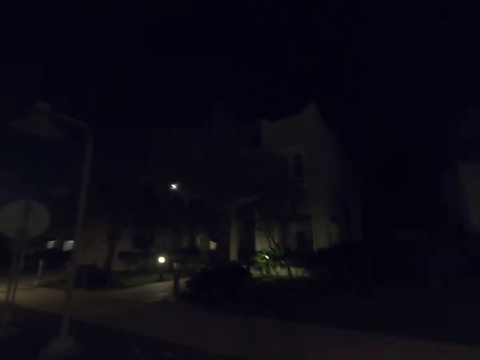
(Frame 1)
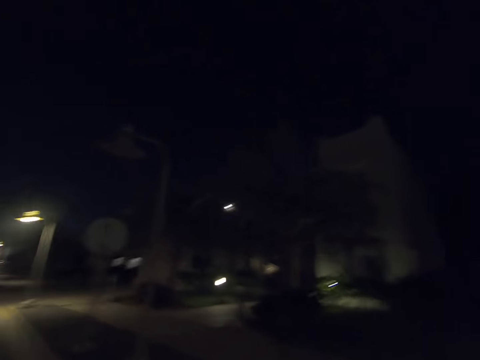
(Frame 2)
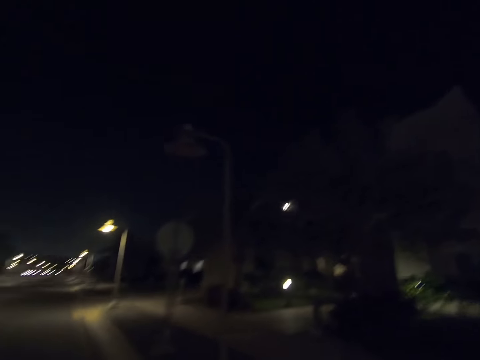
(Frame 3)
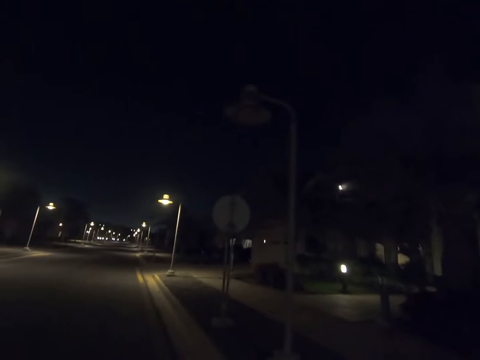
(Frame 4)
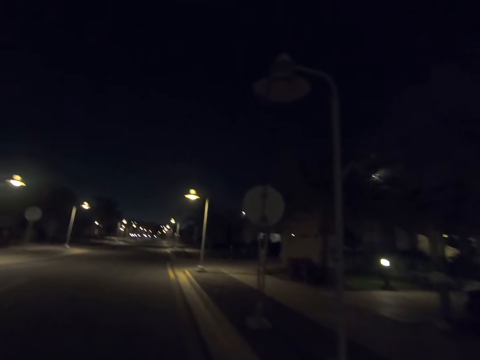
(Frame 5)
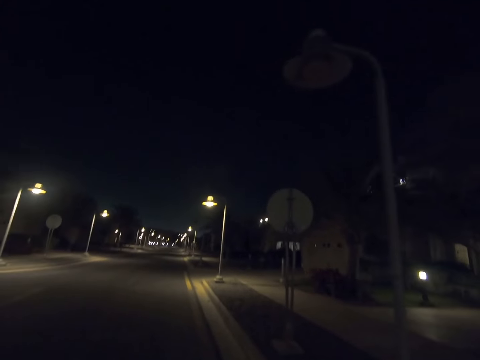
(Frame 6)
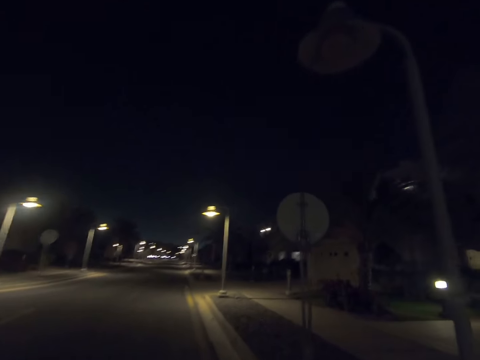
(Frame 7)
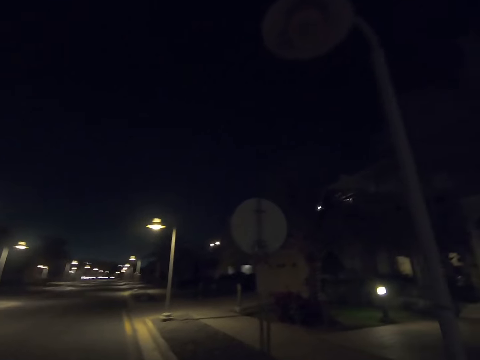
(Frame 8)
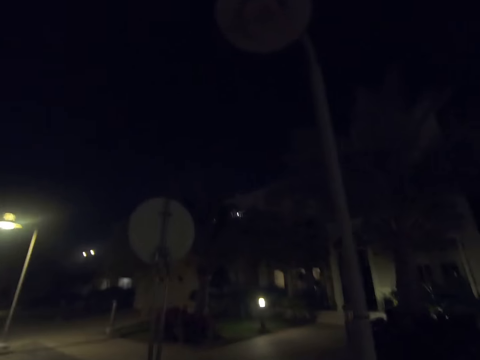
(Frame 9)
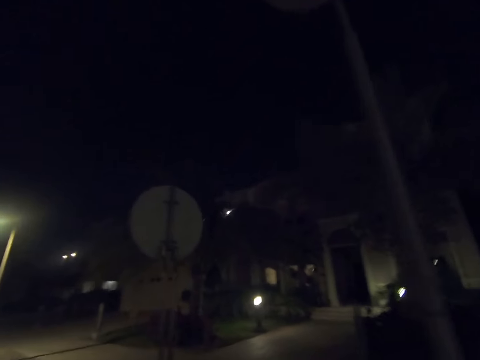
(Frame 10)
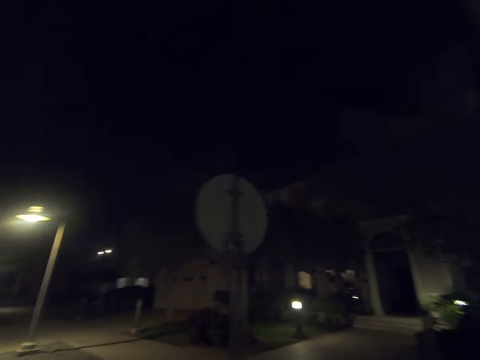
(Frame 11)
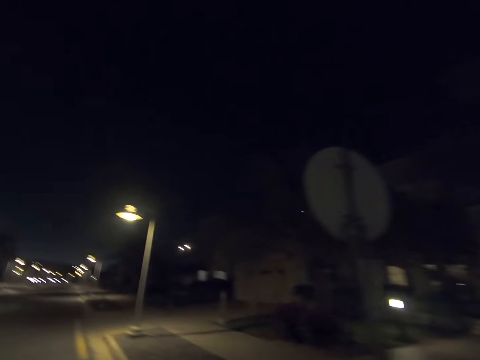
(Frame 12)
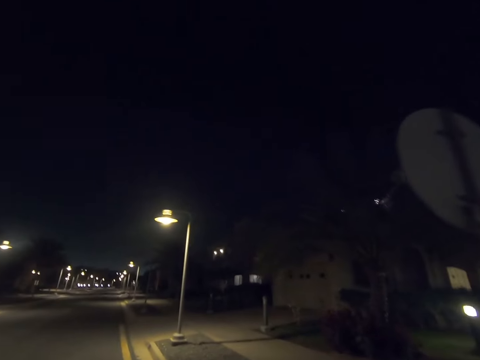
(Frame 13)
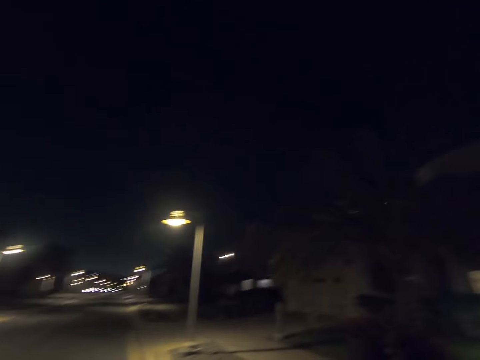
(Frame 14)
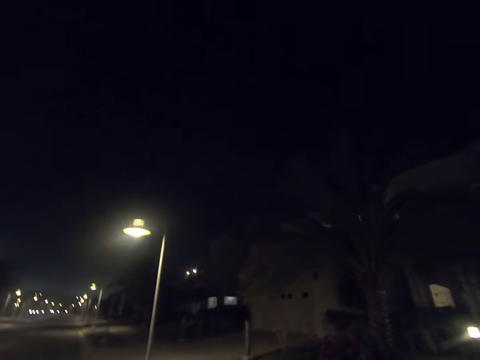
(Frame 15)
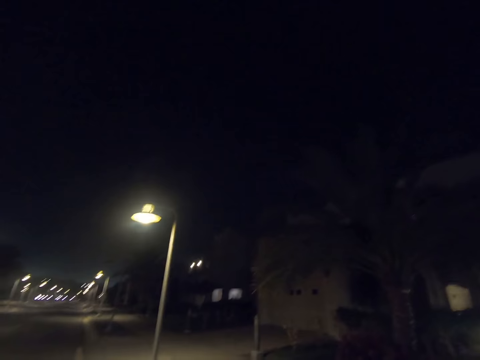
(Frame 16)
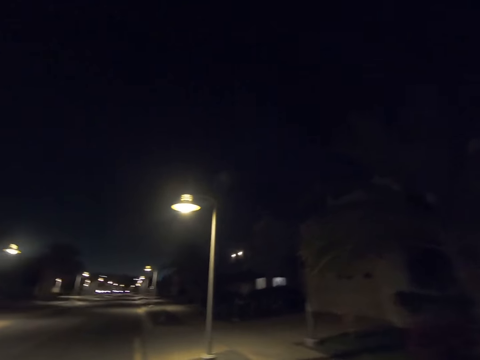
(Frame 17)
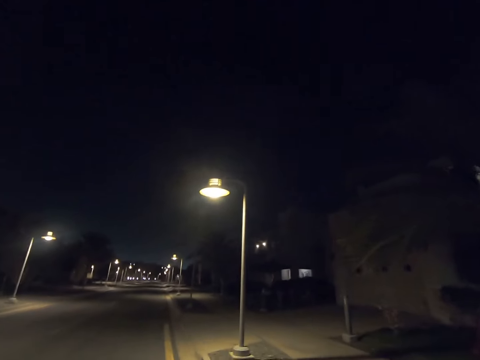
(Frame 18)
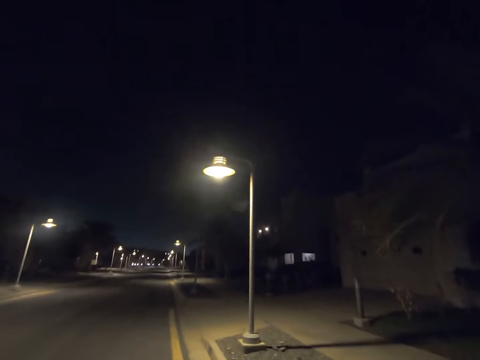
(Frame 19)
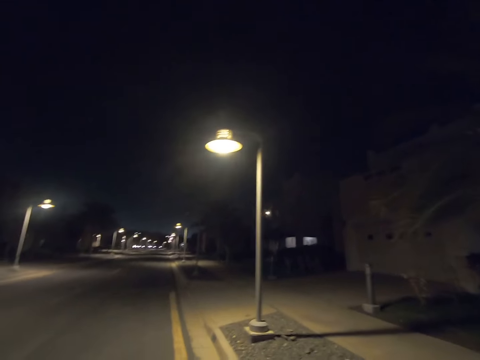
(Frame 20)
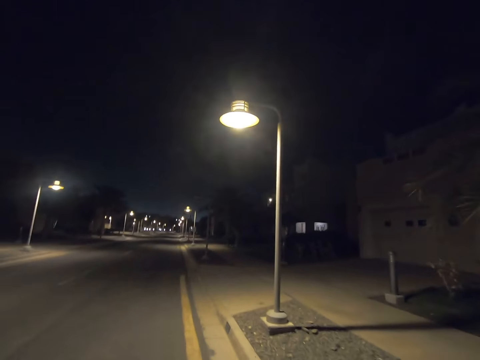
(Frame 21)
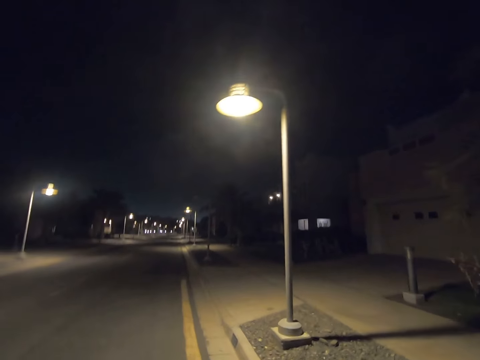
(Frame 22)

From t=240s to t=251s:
The camera wearer turns left. They walk on the road. They walk forward. They look right. They look forward.

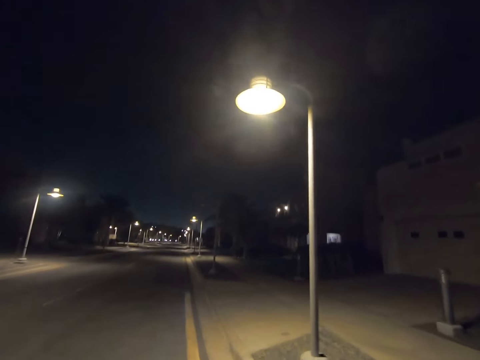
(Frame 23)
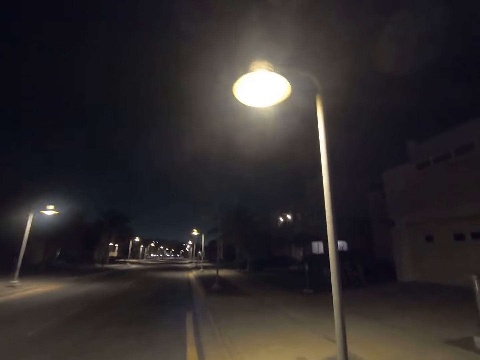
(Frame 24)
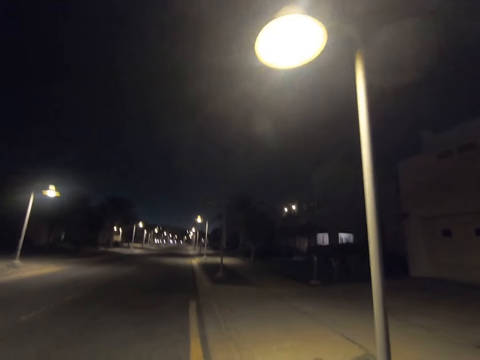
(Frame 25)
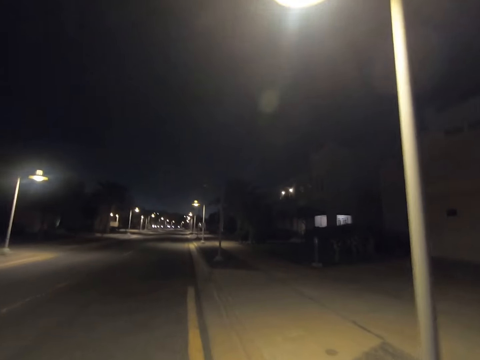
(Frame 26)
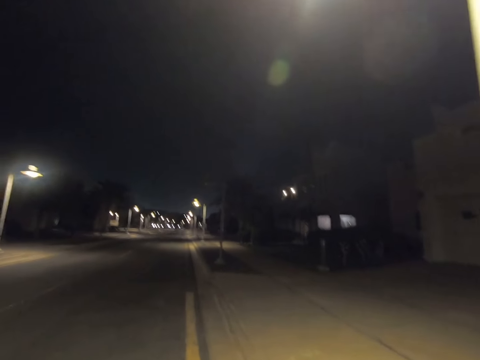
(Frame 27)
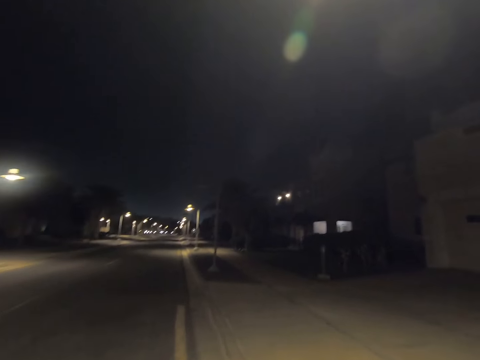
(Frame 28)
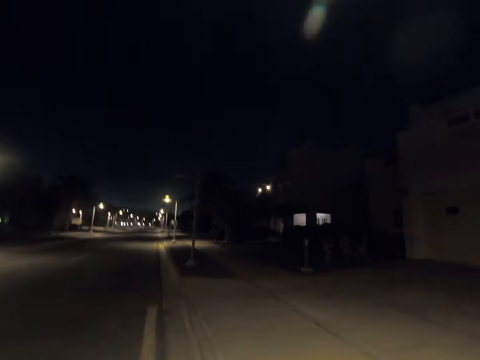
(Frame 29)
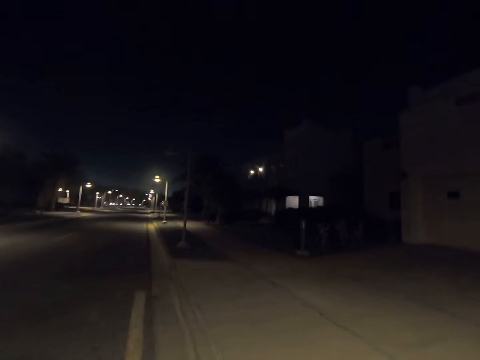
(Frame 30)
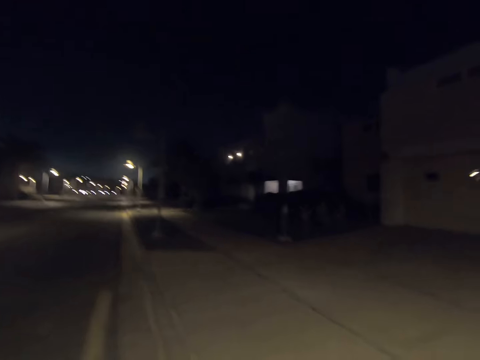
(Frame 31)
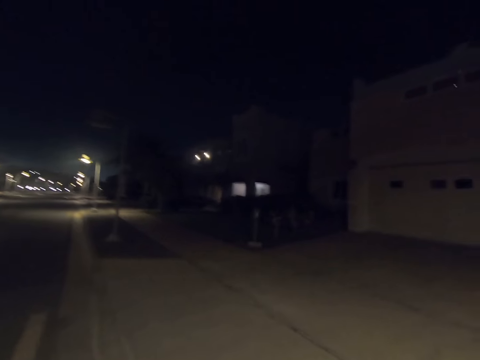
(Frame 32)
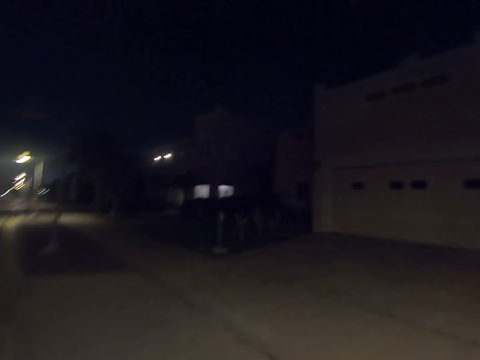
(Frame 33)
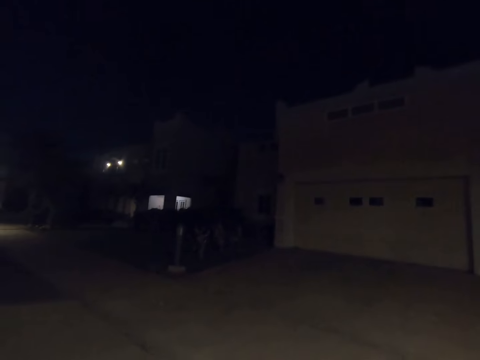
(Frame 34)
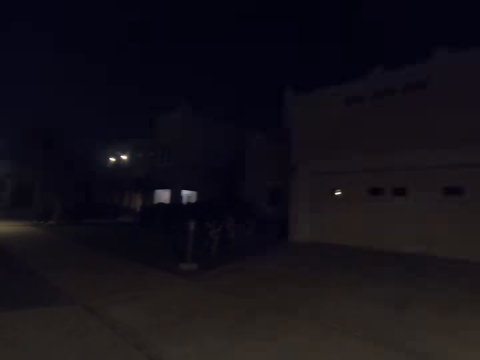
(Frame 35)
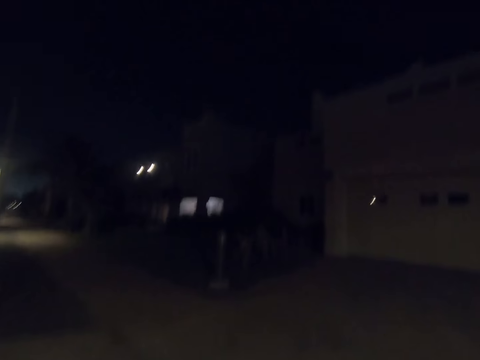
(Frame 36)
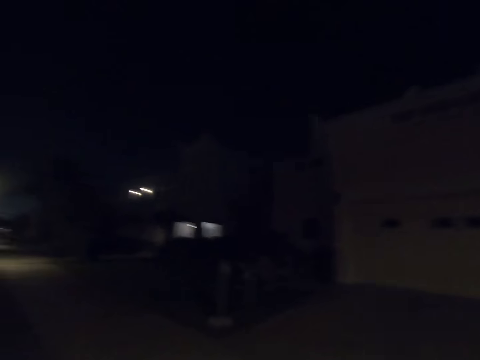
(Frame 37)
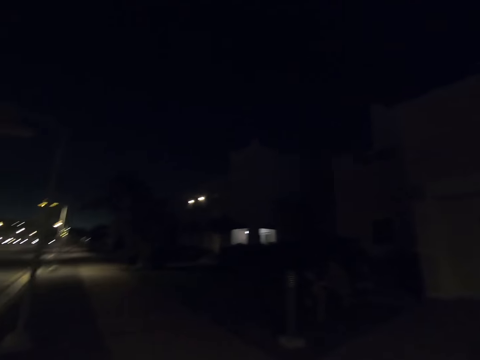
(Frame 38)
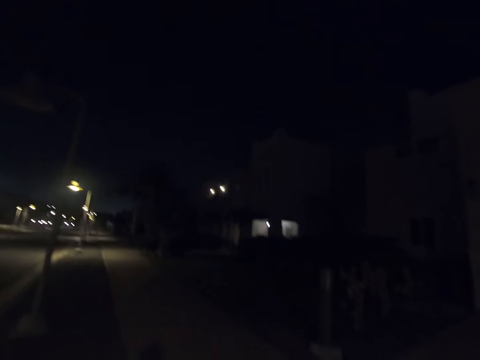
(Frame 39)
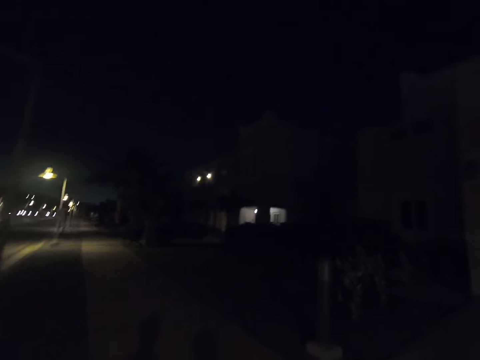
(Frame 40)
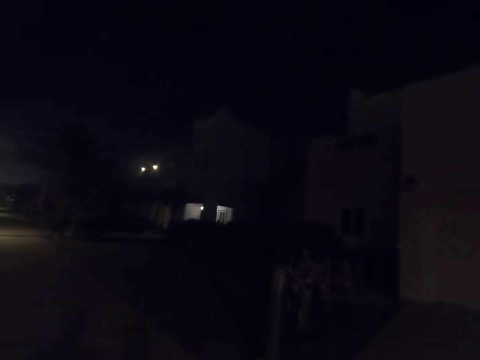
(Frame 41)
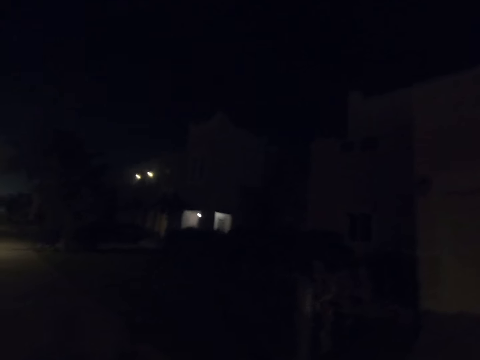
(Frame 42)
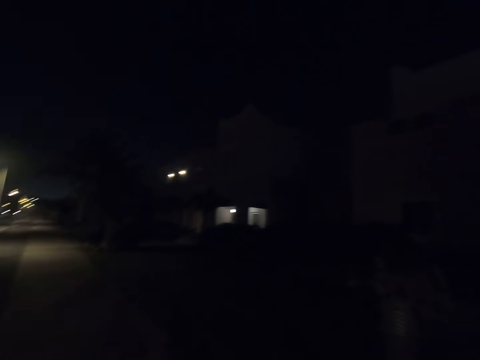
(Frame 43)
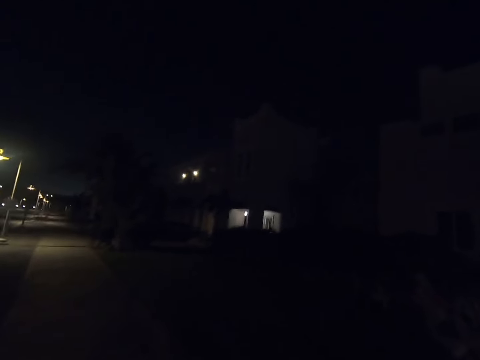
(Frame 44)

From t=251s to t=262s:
The camera wearer walks right. They walk on the pavement. They walk forward. They look right.

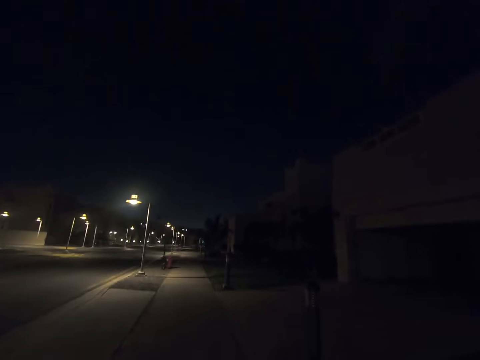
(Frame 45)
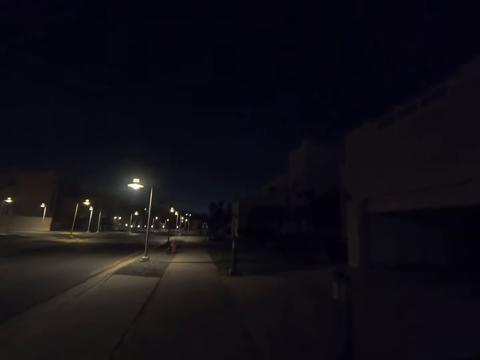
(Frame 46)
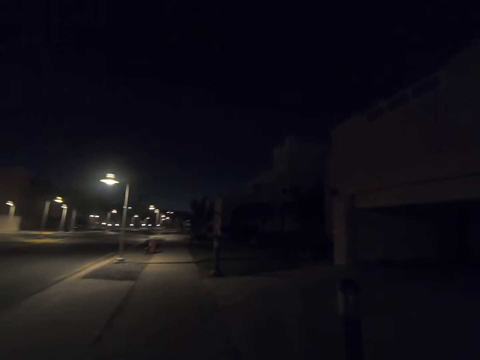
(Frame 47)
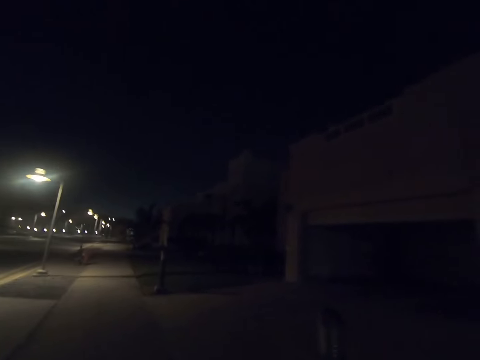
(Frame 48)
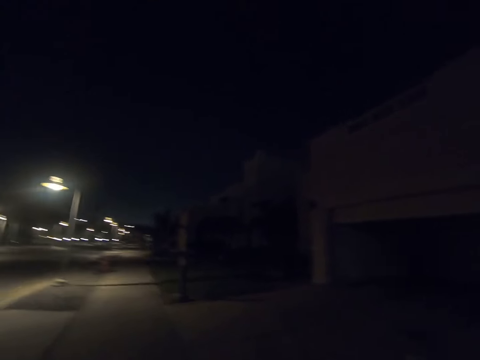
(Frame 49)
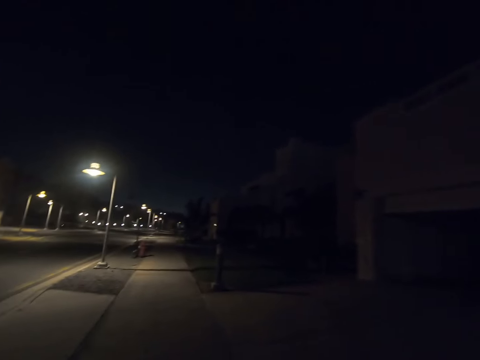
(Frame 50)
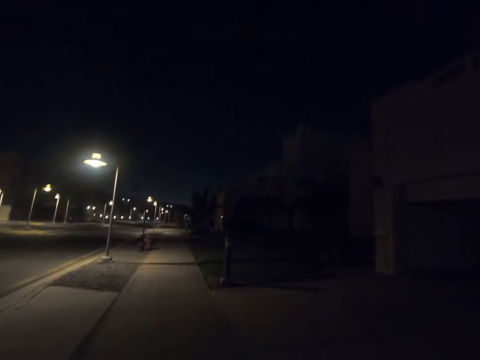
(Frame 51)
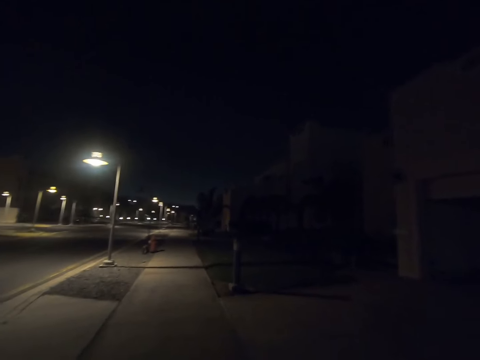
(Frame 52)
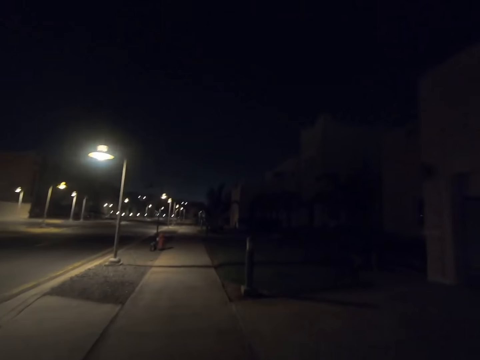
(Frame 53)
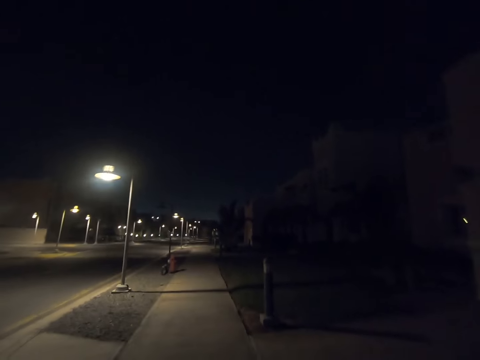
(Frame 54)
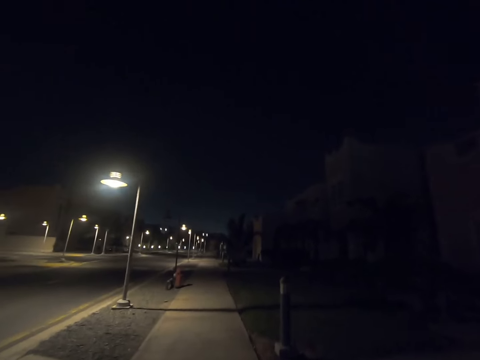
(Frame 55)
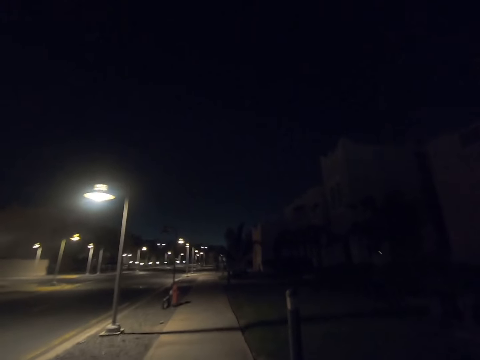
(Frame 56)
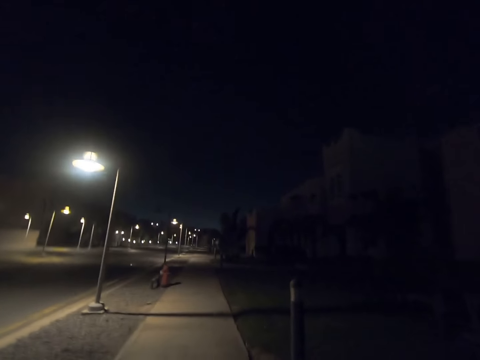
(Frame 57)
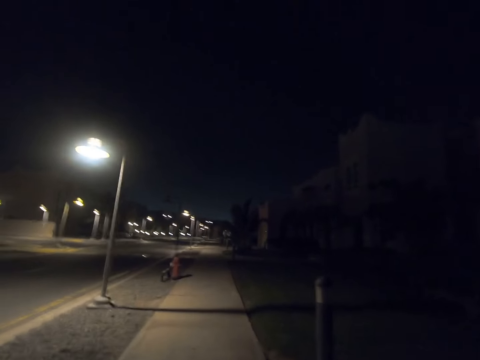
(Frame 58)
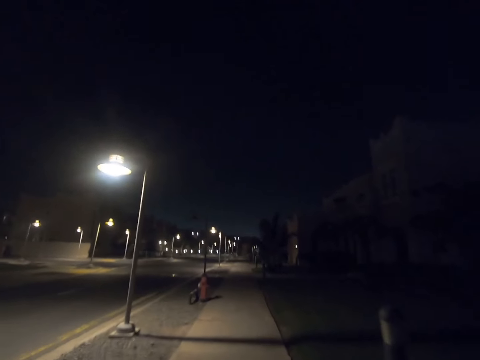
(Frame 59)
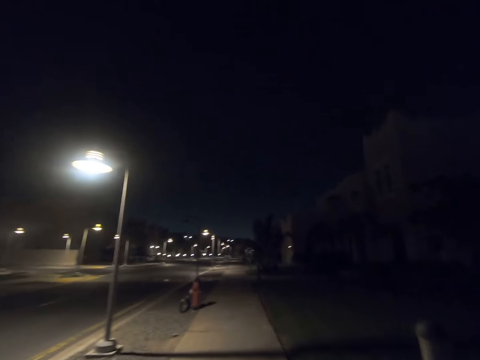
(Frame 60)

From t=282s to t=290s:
The camera wearer looks right. They look forward.
